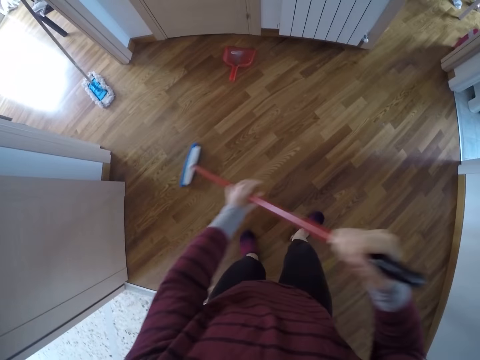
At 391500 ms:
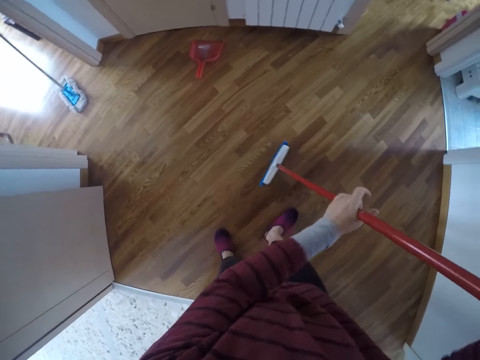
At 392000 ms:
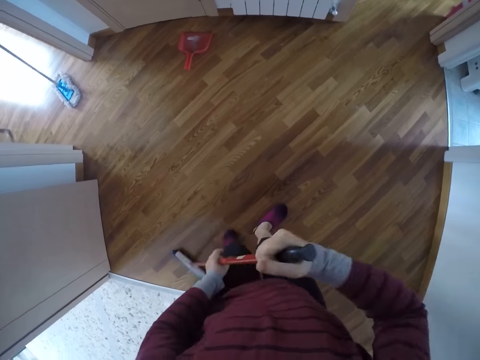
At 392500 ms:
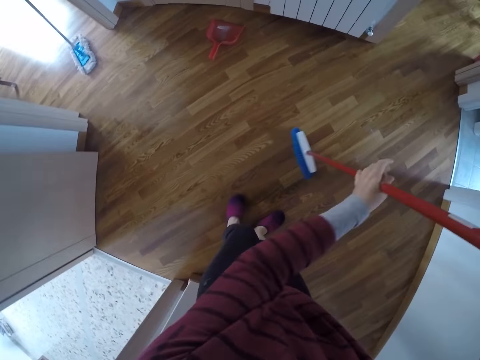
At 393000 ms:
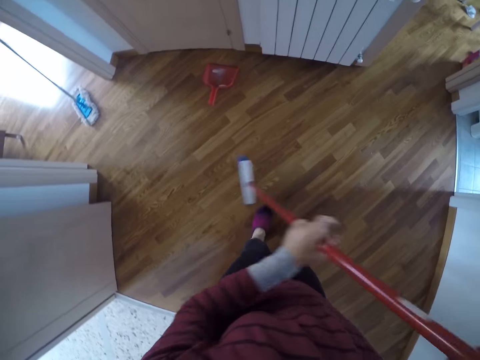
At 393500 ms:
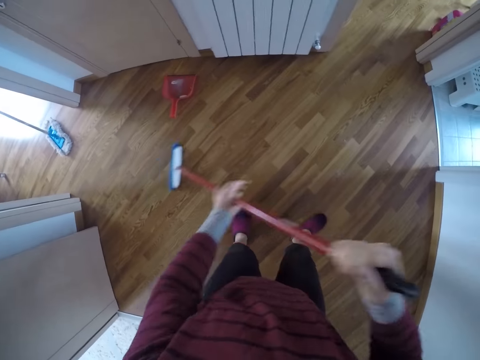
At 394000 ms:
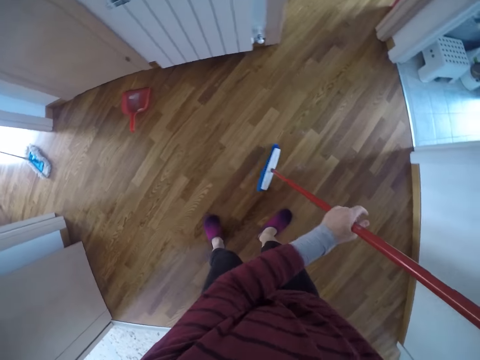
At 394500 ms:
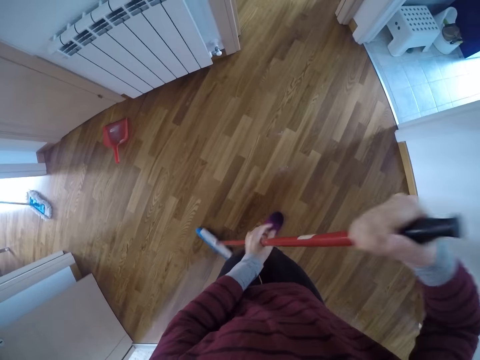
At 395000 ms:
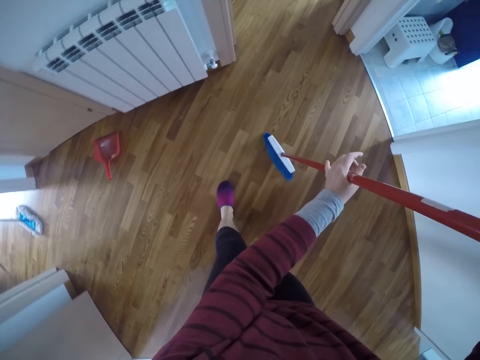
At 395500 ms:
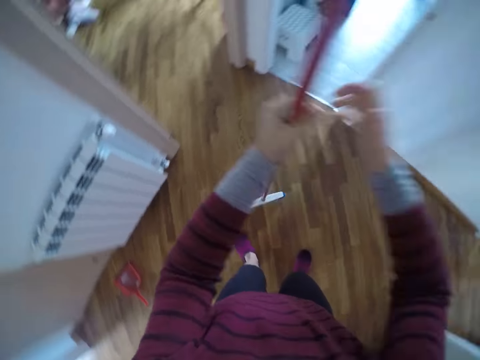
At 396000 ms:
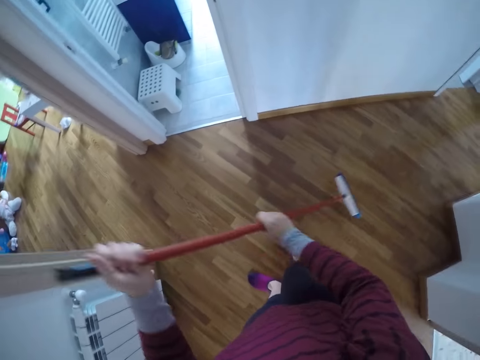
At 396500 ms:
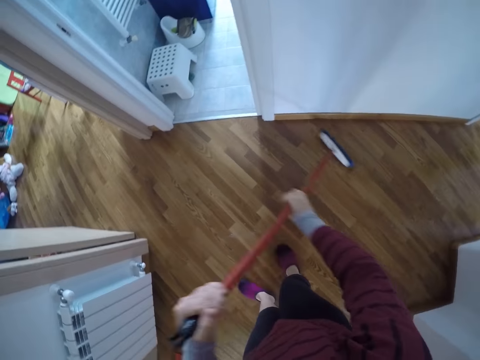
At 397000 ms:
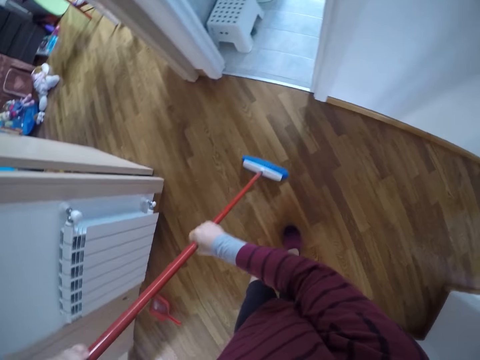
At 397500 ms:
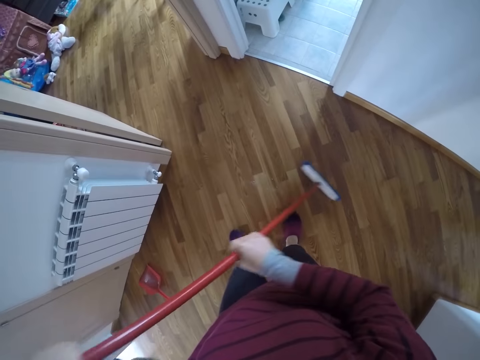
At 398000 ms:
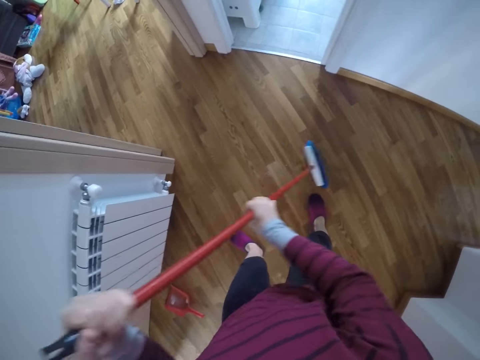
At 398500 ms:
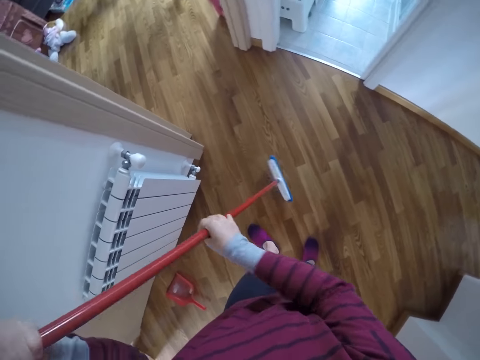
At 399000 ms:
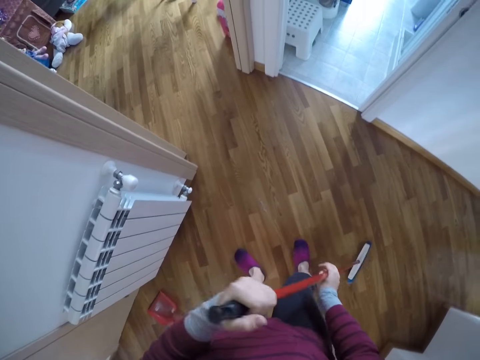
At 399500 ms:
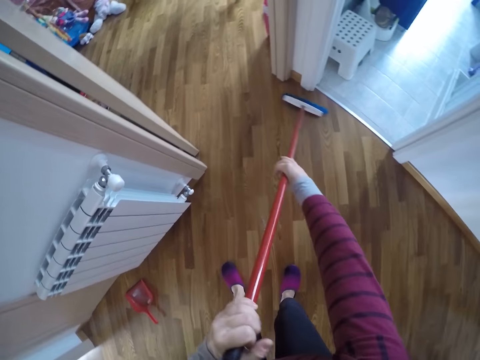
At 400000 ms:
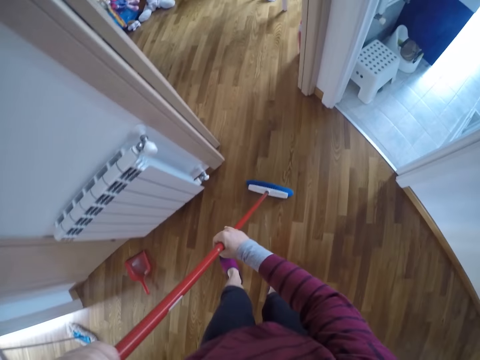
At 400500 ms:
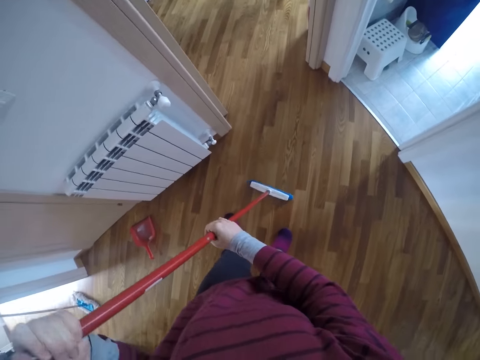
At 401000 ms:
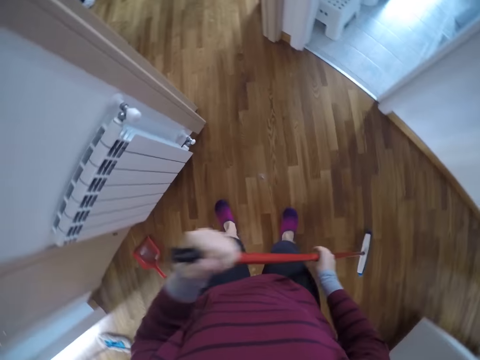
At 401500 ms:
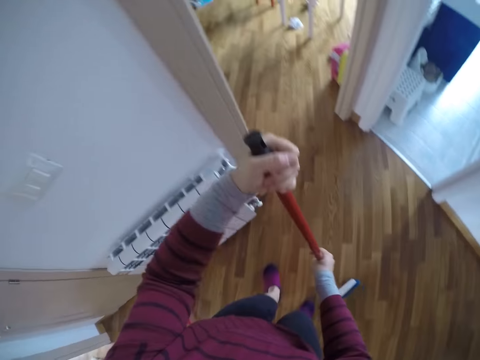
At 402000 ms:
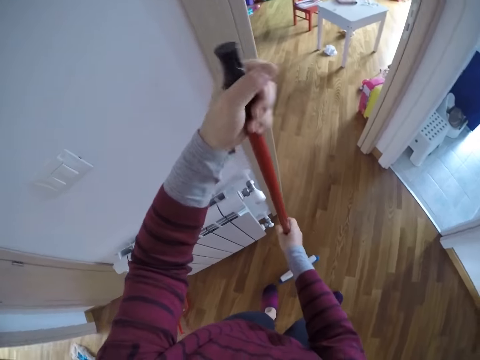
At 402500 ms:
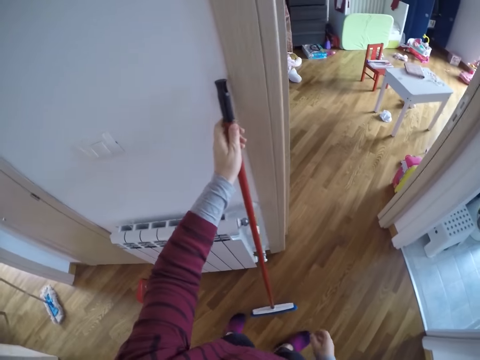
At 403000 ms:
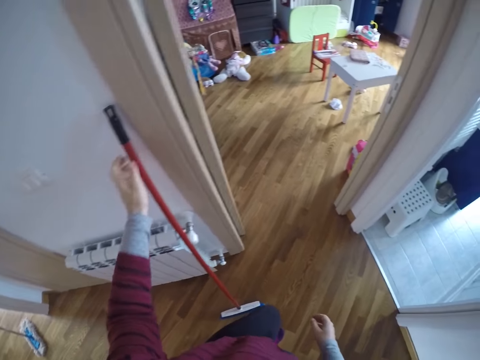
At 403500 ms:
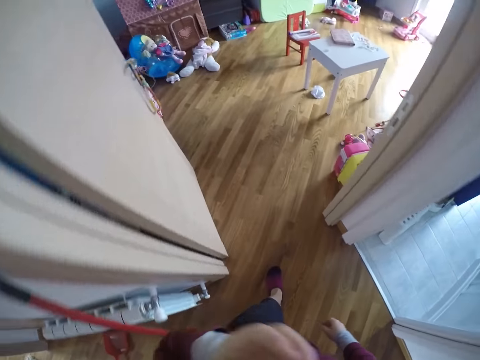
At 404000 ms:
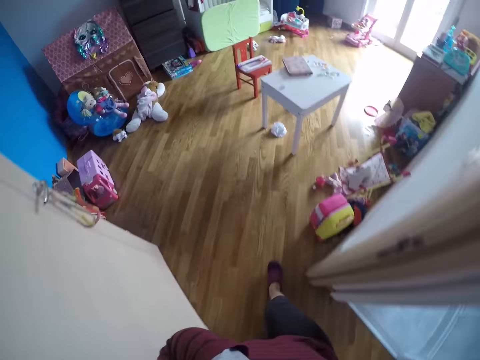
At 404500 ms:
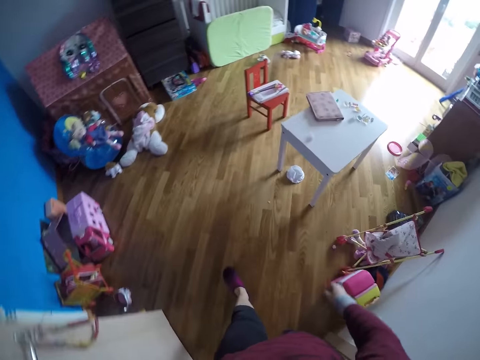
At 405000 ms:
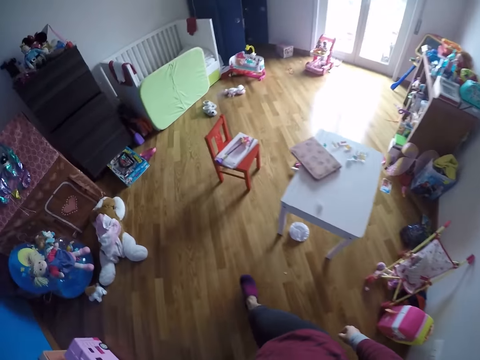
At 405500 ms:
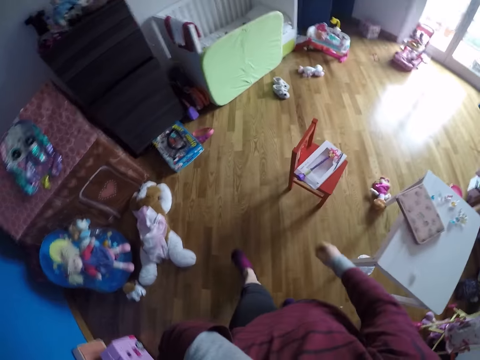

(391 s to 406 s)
The camera wearer rests the long broom against the wall with his left hand. He walks to a room.

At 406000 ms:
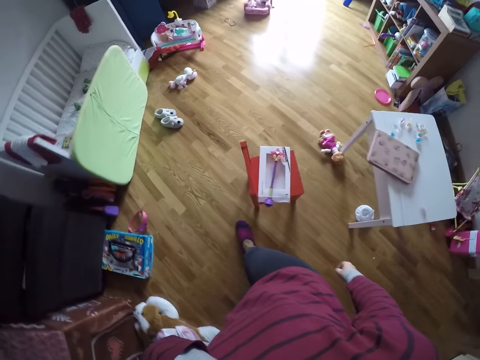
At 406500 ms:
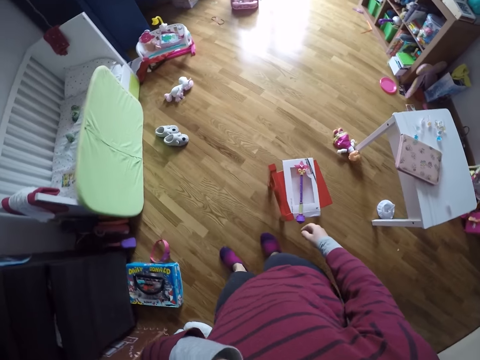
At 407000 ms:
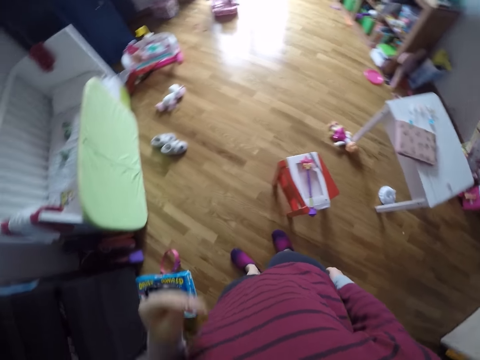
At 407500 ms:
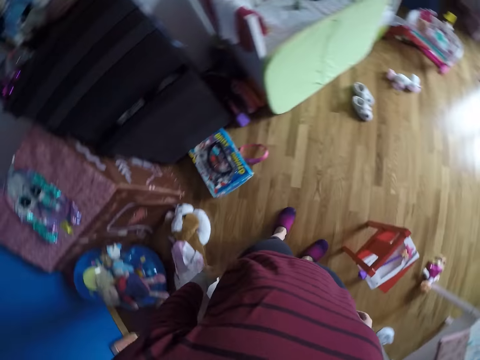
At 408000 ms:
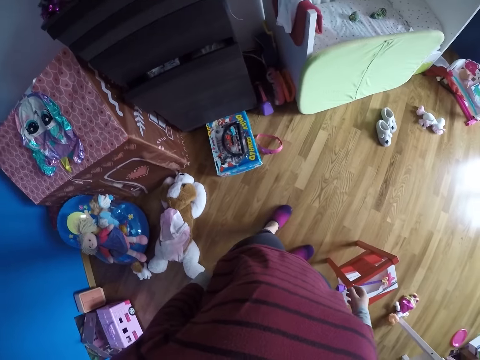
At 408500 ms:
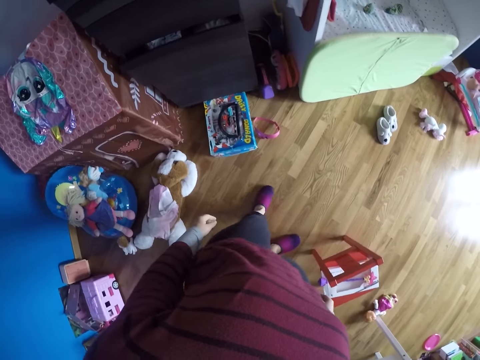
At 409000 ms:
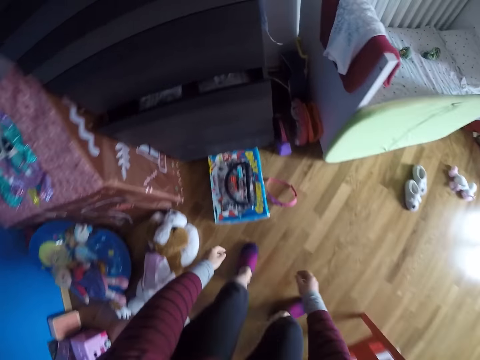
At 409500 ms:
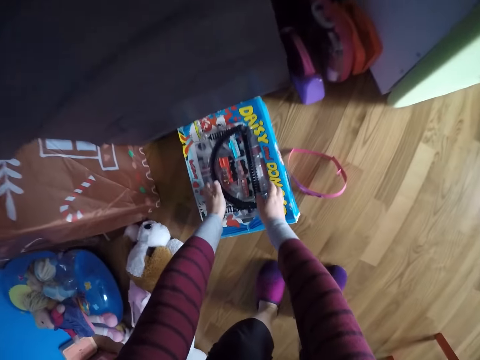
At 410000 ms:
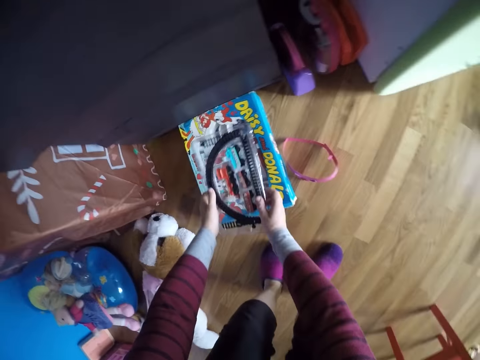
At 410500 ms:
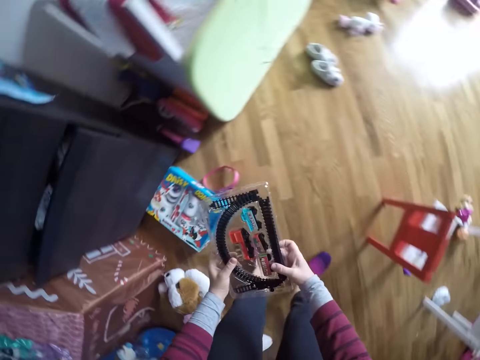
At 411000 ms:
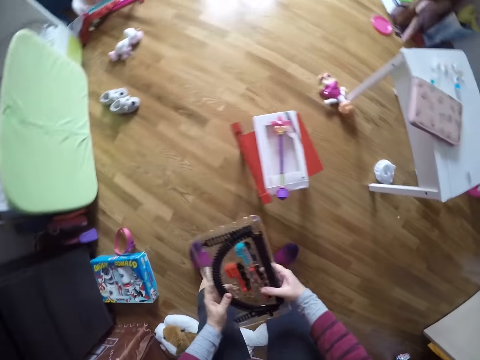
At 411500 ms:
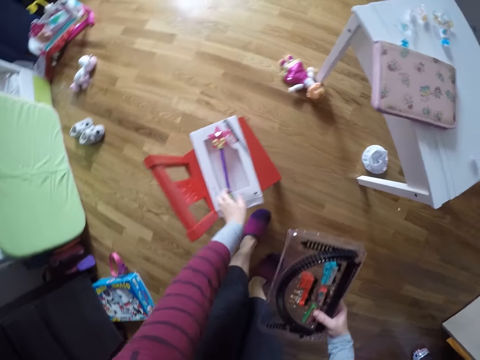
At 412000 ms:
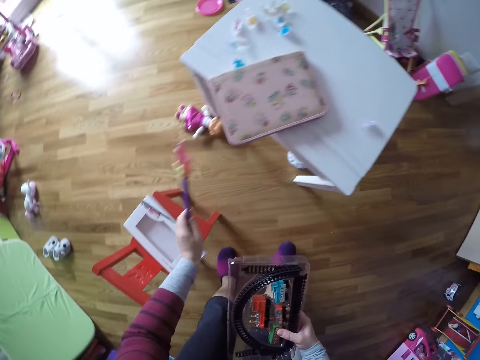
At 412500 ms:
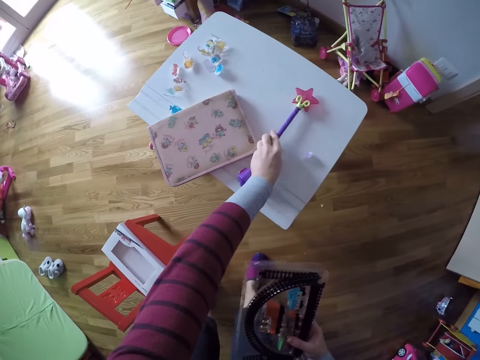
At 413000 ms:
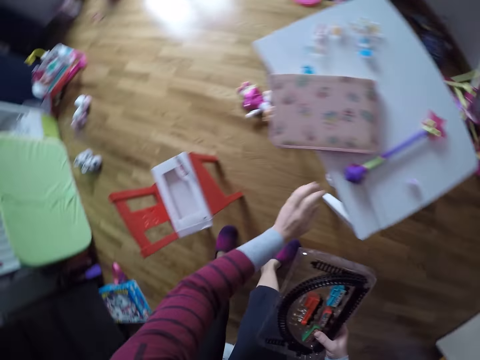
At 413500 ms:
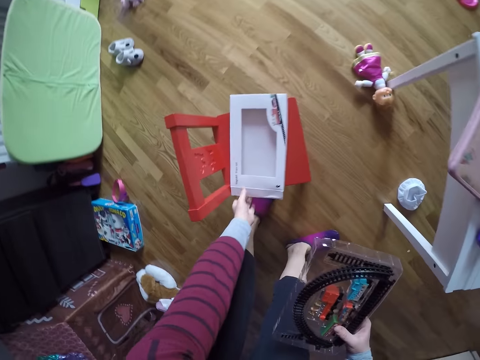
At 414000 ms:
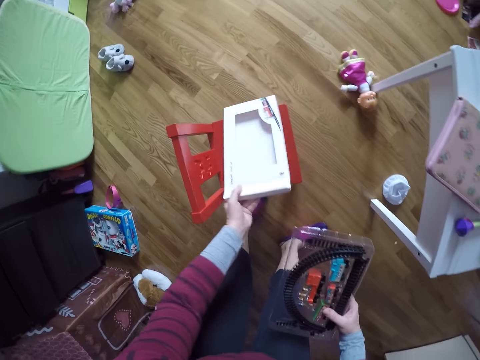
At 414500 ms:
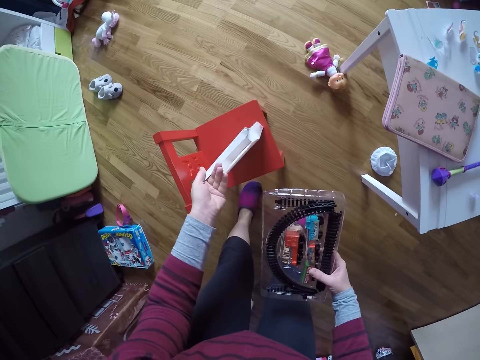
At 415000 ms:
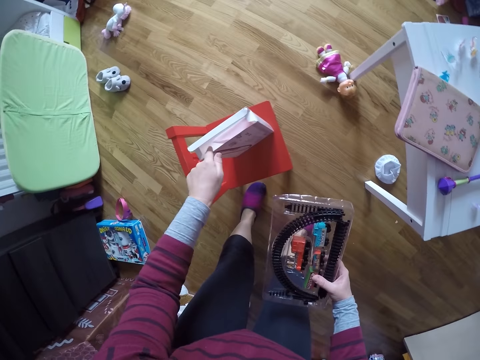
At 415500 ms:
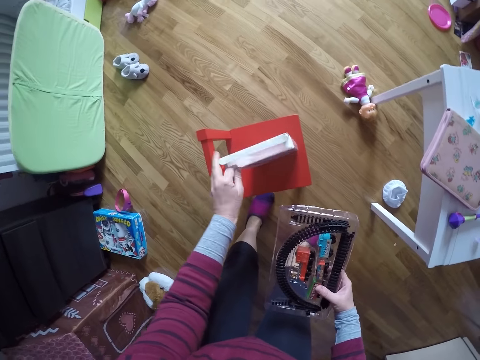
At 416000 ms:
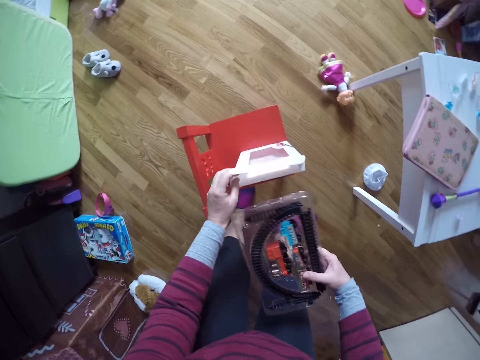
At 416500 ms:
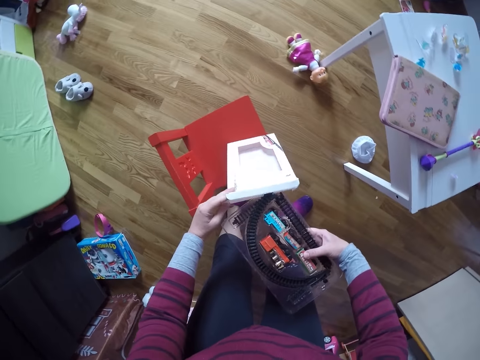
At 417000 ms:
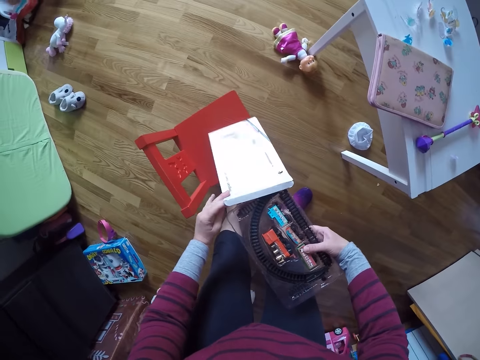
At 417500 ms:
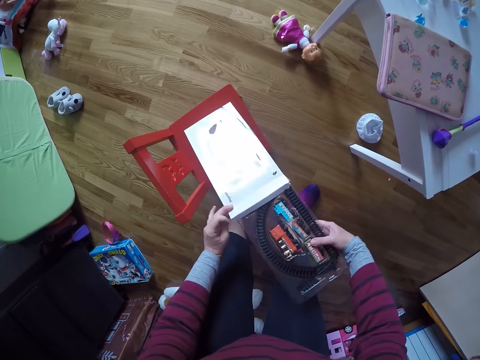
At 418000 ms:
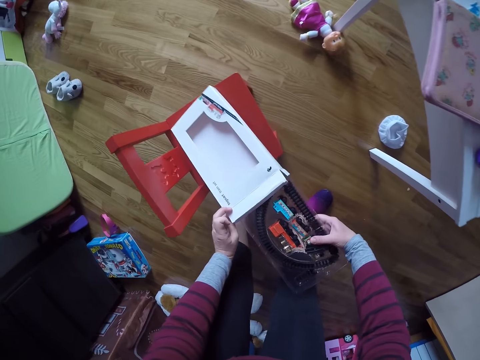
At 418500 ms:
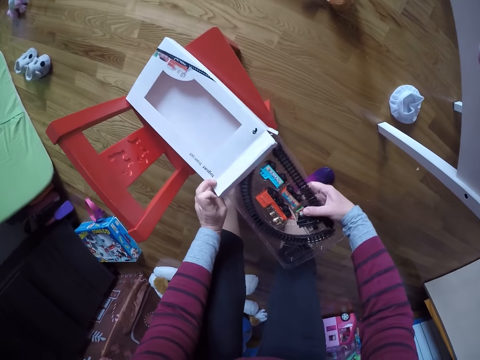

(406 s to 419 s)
The camera wearer looks around the room. He picks up a train game set from the box with both hands. He picks up a wand from a chair with his left hand. He drops the wand in his left hand on a table. He picks up a pack on the chair with his left hand. He holds a box on the chair. He puts the train game set in his right hand into the pack.
